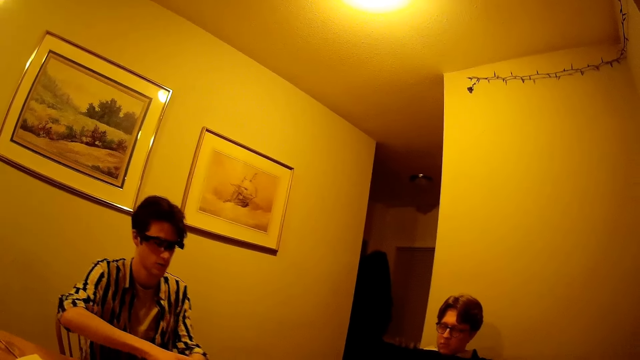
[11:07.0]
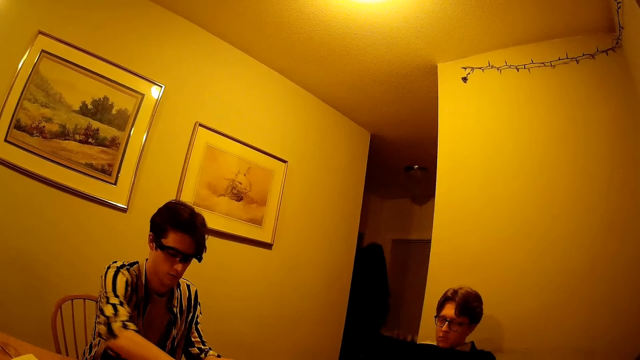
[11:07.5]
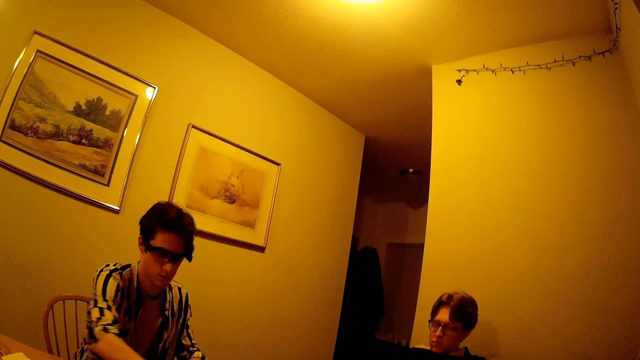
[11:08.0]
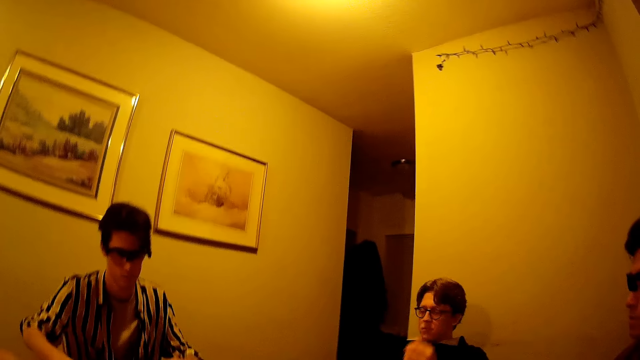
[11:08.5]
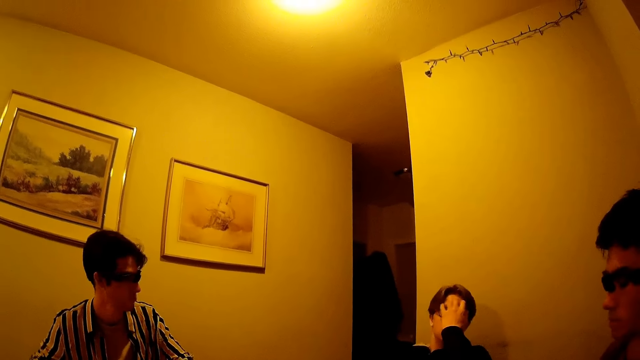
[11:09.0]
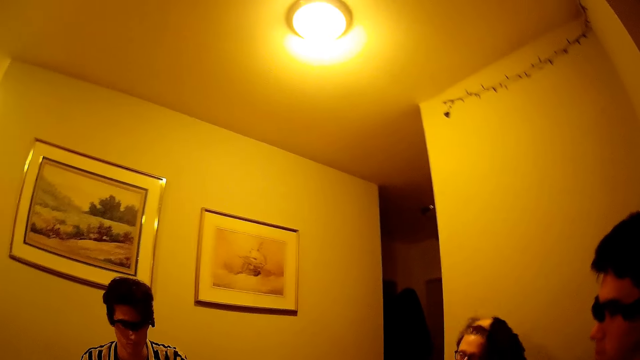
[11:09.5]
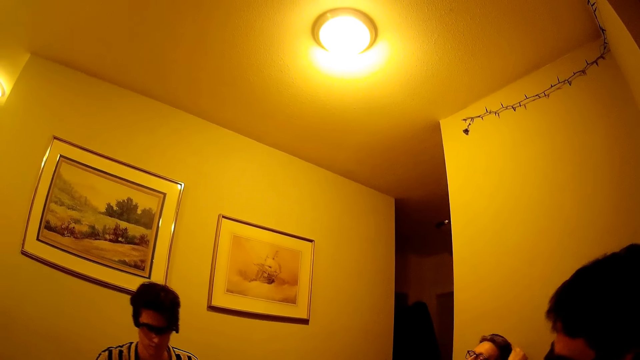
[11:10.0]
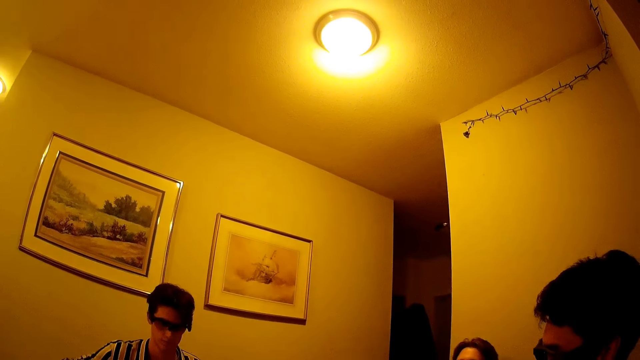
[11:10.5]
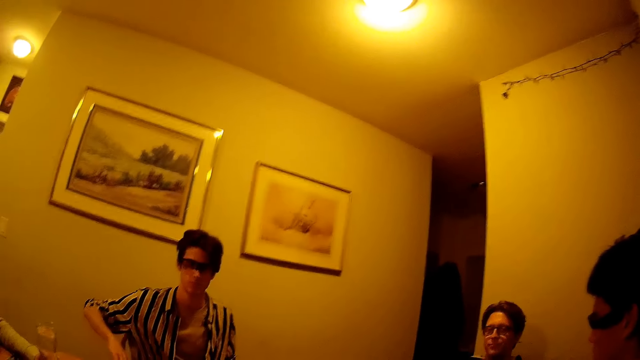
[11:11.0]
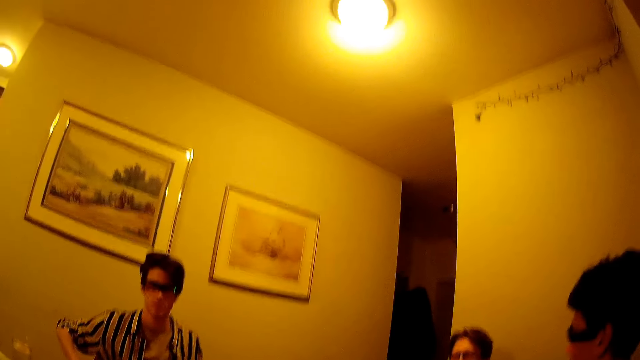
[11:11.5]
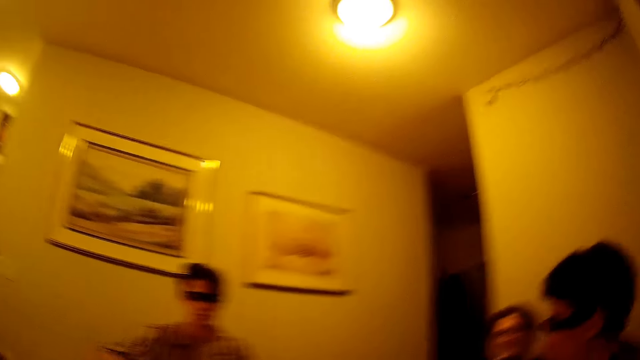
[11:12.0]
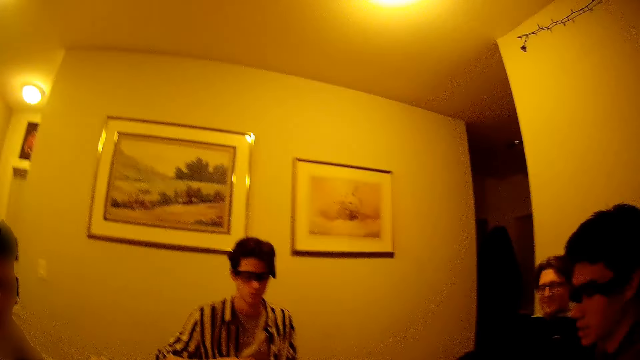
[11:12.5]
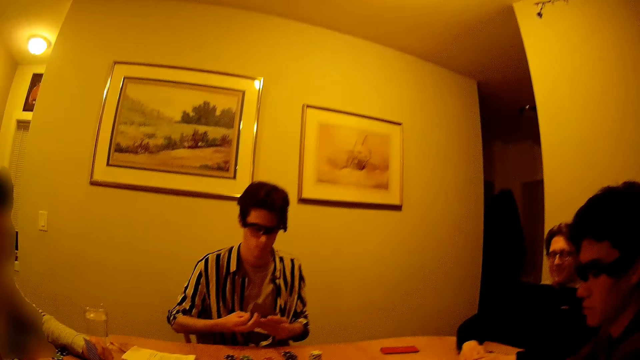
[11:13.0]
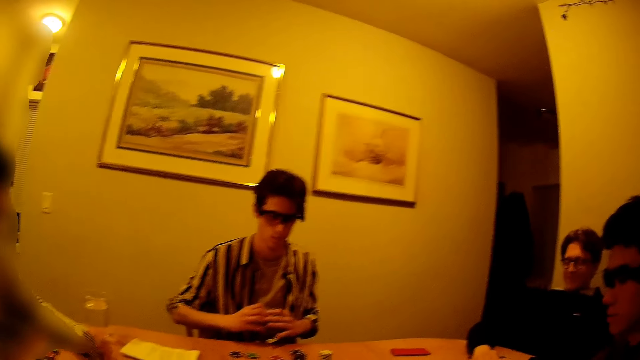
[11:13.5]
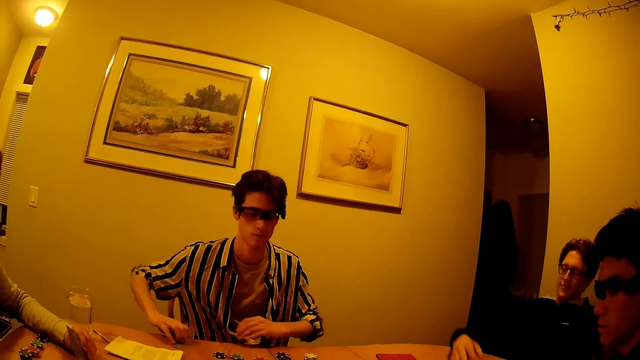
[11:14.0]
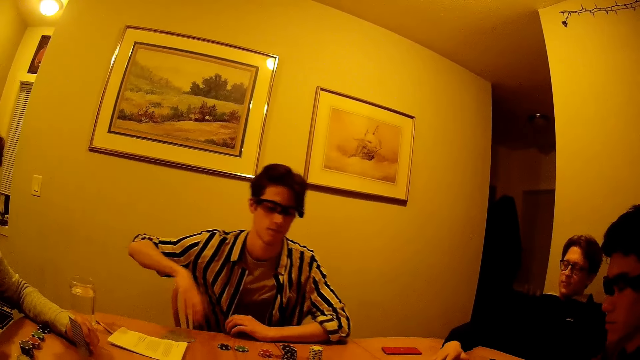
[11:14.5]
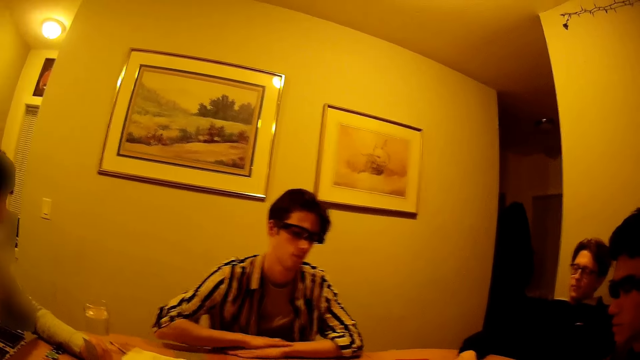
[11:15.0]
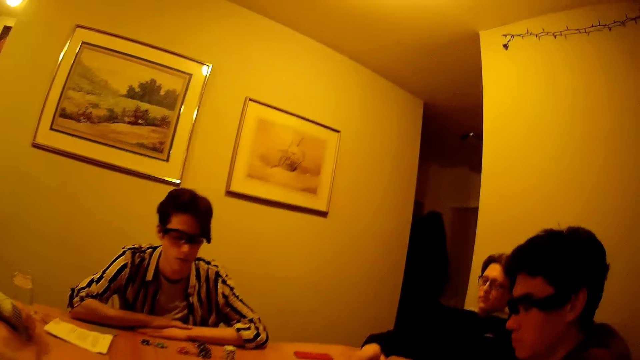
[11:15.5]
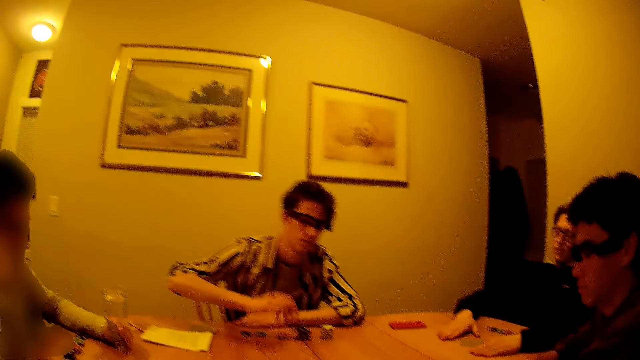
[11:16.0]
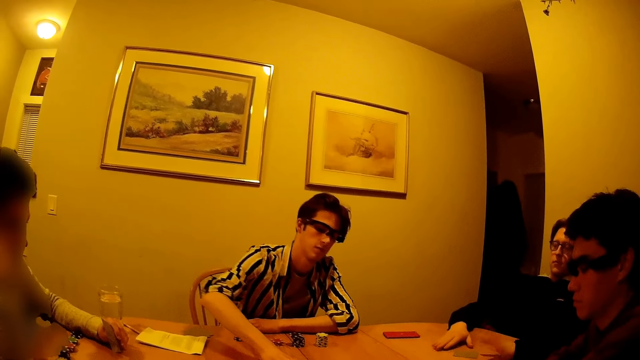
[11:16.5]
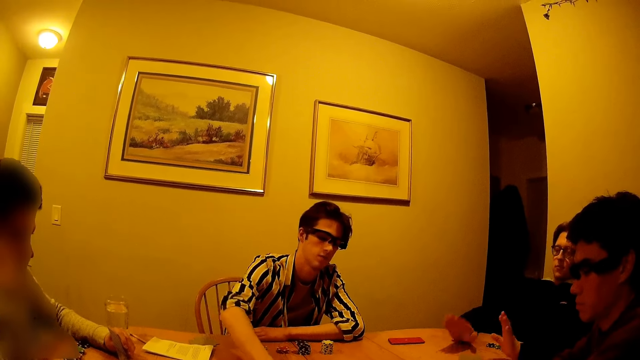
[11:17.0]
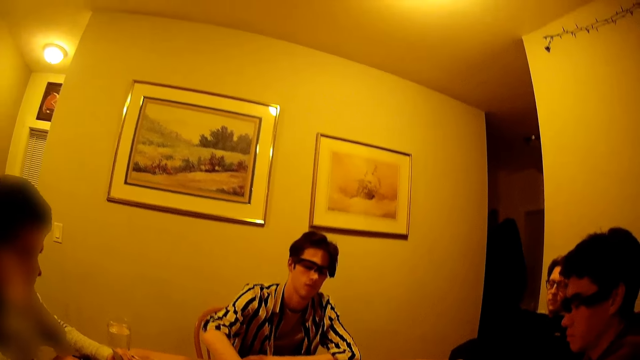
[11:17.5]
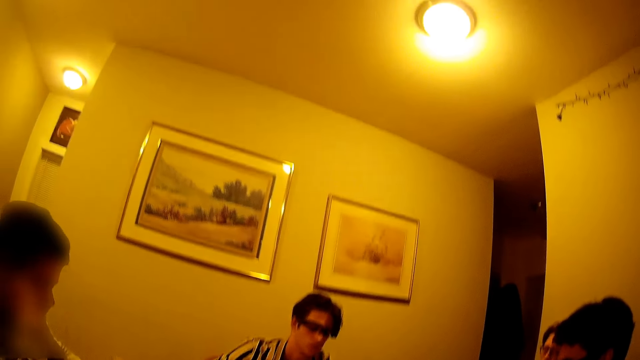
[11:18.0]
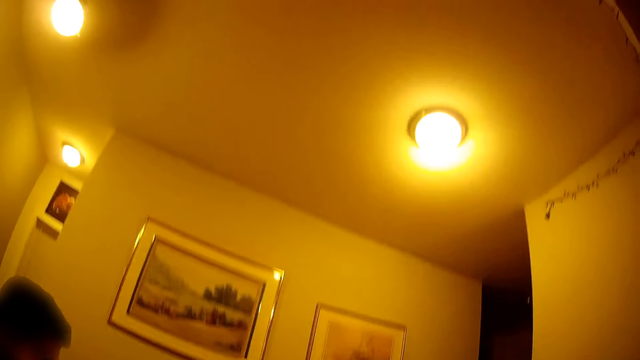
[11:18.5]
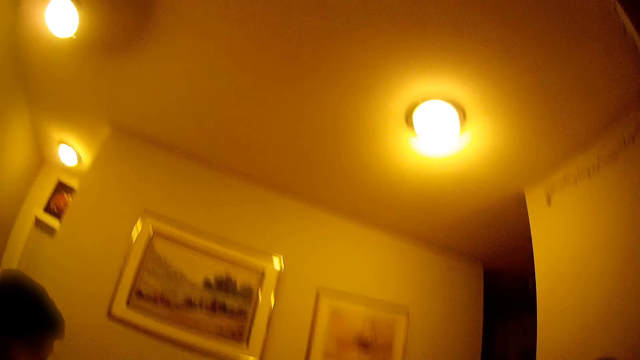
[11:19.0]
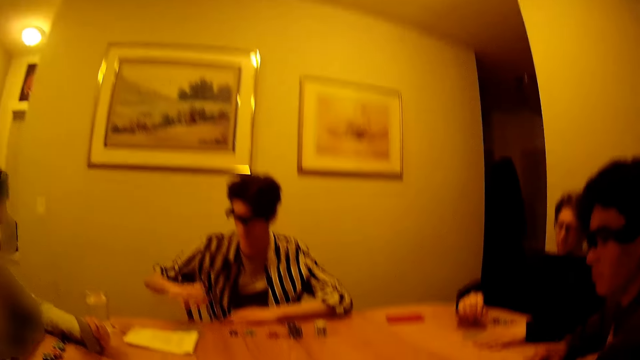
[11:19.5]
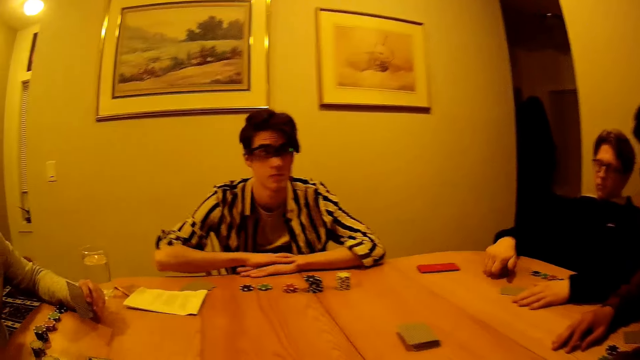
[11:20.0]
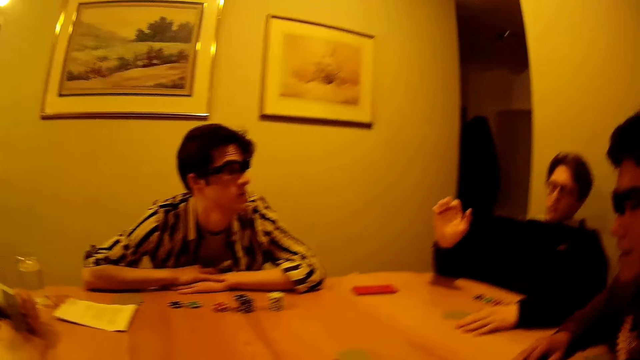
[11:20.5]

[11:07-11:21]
A person touches his hair. A man drops the cards on the table with his right hand. The person hits the table. Another person does something.

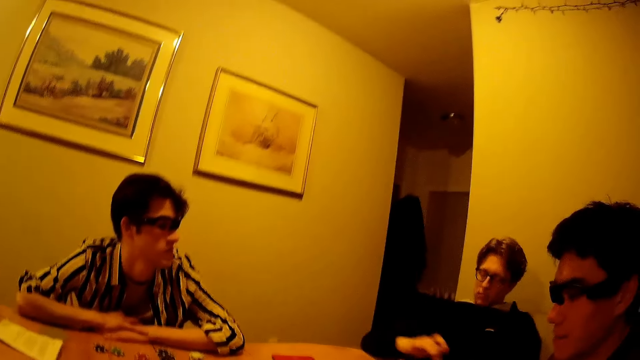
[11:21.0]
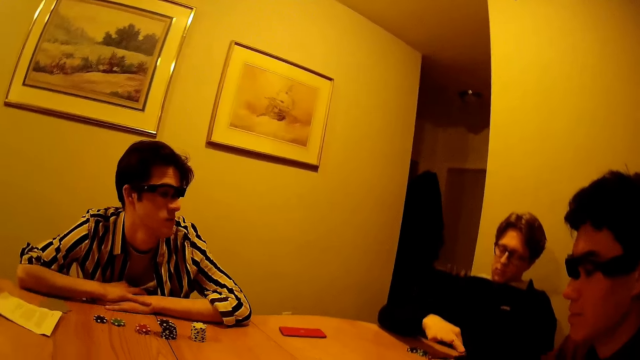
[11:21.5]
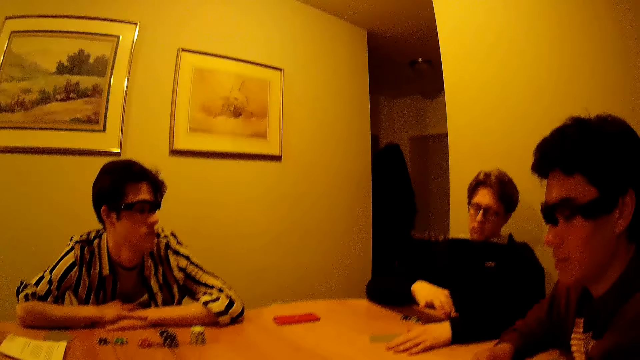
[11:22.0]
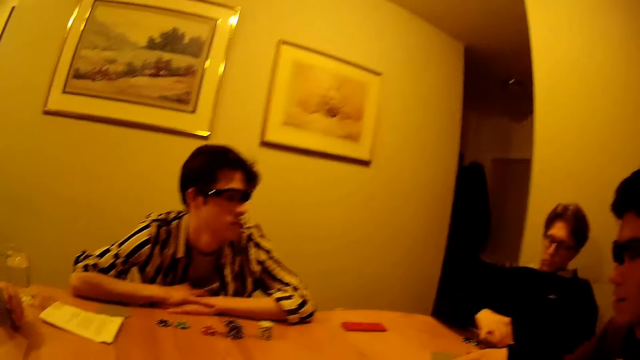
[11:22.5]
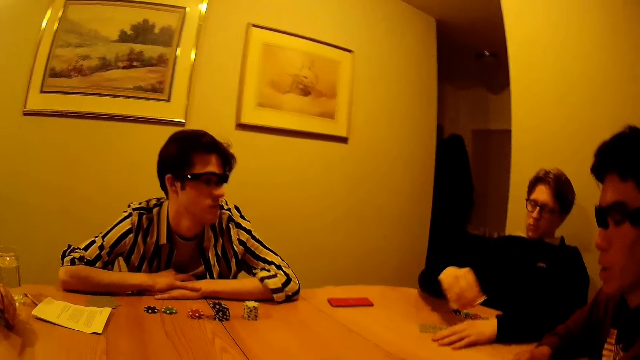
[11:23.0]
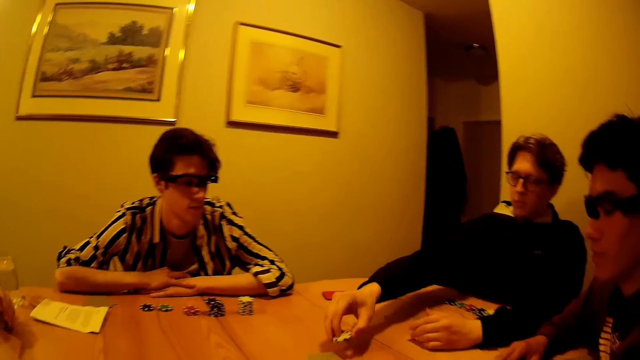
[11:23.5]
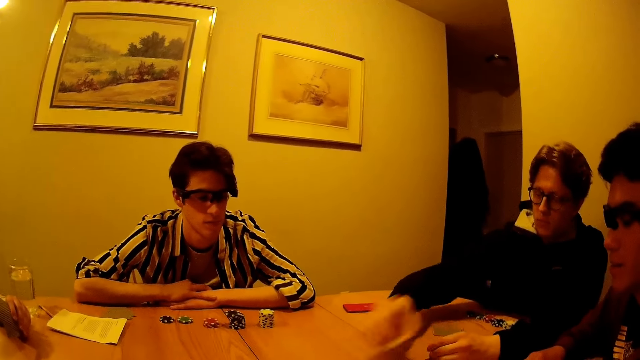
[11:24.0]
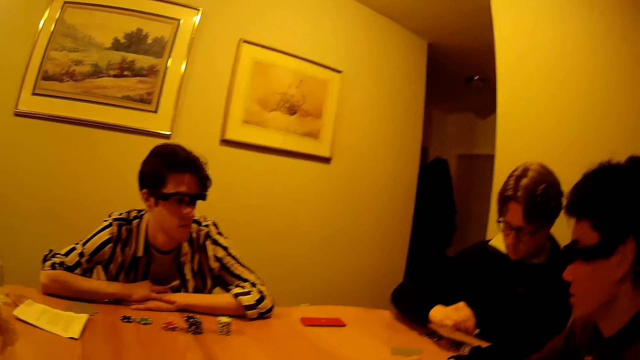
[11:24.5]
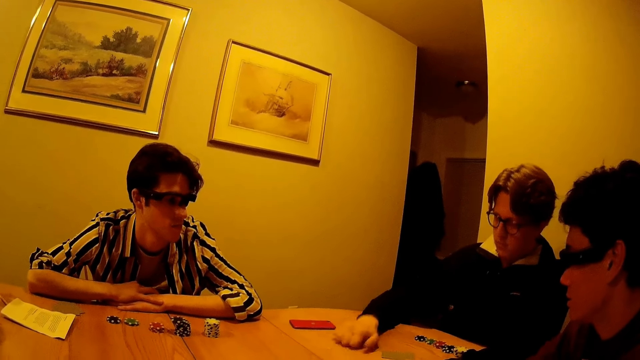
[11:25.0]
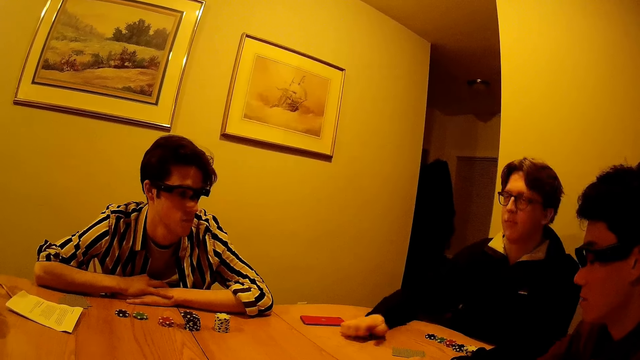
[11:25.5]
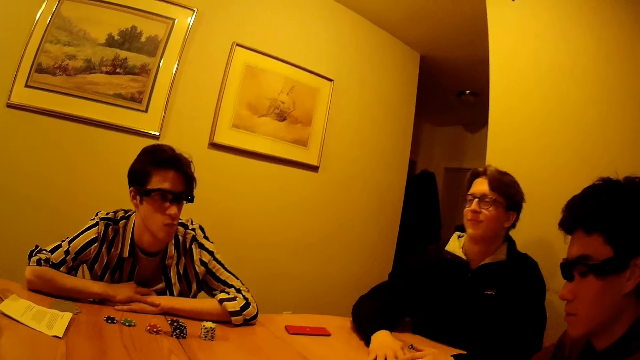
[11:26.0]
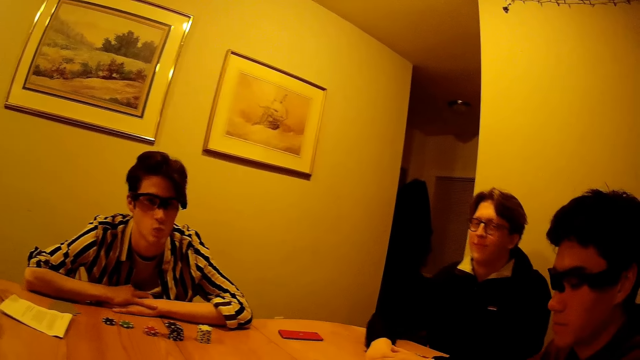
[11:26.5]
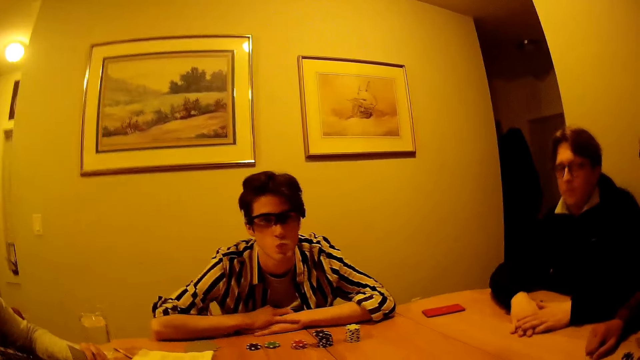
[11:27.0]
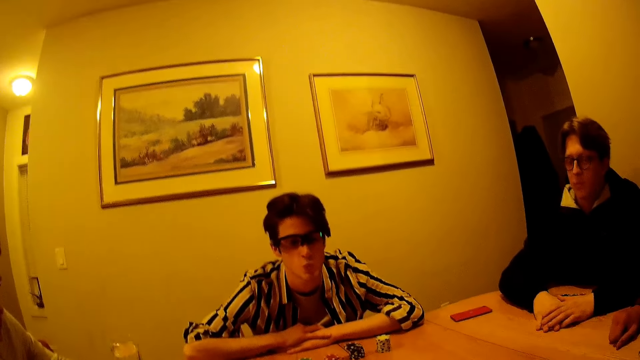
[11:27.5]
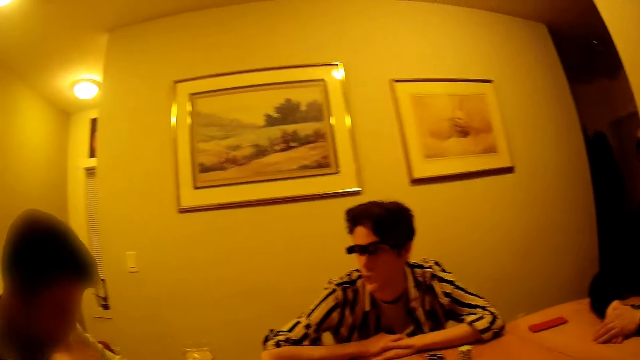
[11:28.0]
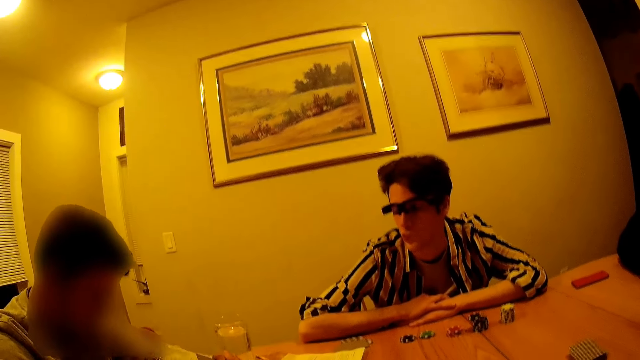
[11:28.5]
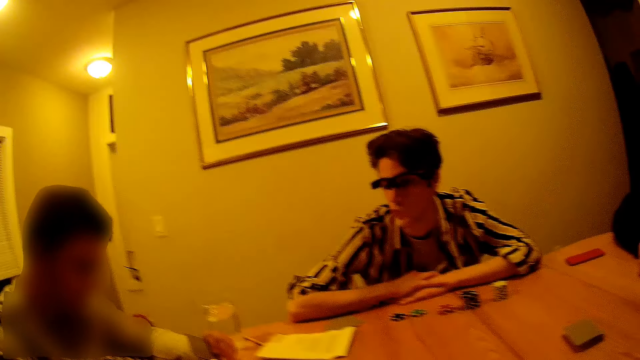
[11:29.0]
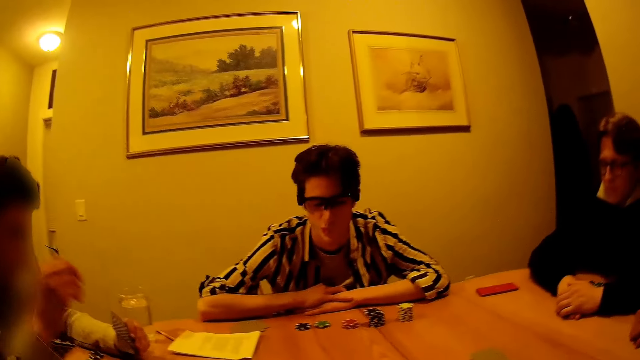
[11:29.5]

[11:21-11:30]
A man picks up a coin from the table with his right hand. The man drops the coin on the table with his right hand and hits the table with his right hand.
